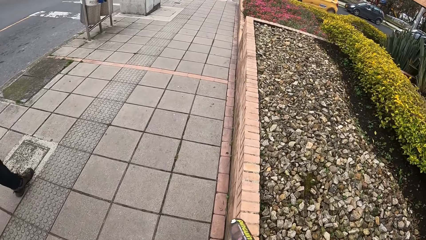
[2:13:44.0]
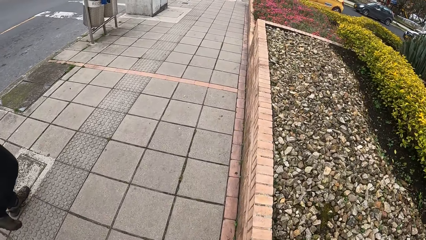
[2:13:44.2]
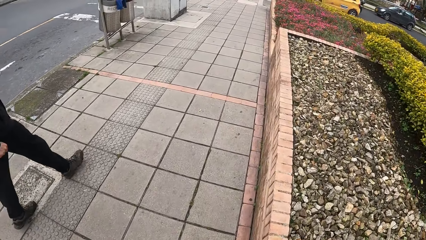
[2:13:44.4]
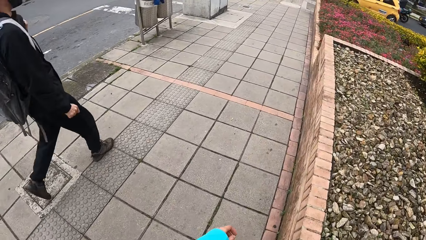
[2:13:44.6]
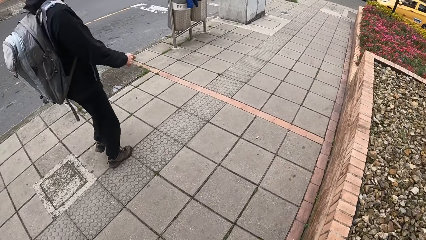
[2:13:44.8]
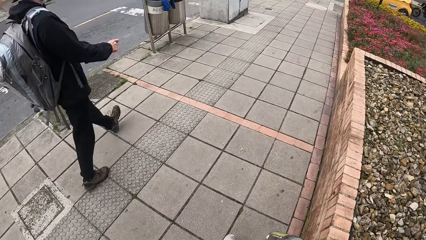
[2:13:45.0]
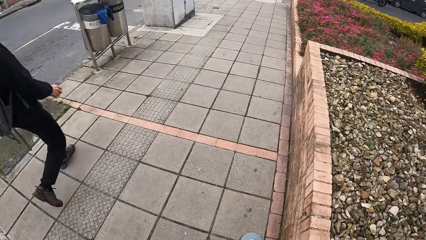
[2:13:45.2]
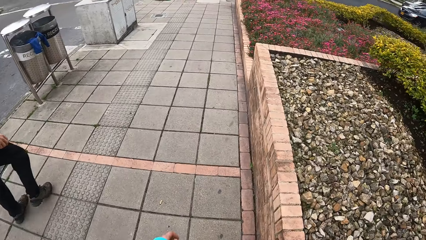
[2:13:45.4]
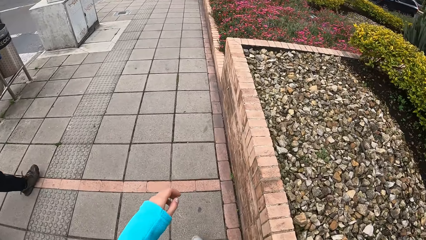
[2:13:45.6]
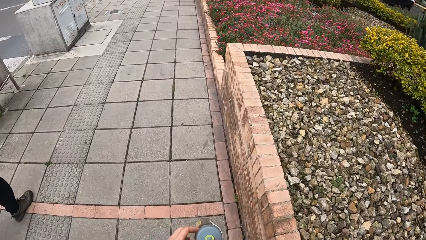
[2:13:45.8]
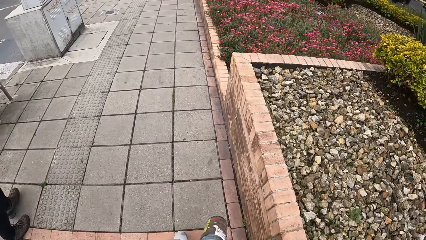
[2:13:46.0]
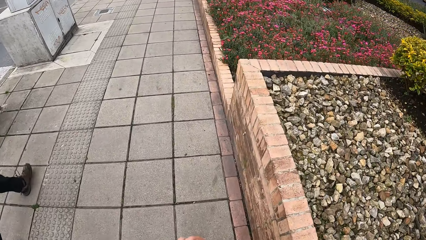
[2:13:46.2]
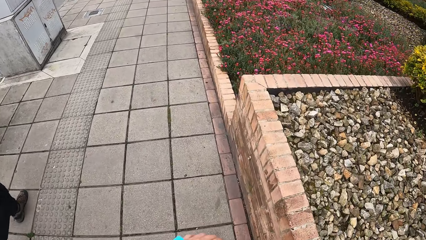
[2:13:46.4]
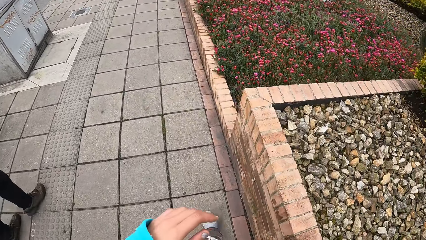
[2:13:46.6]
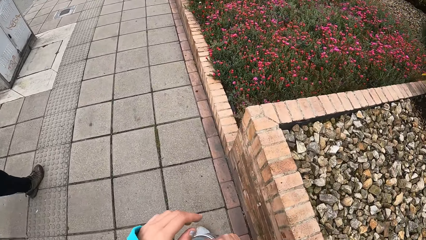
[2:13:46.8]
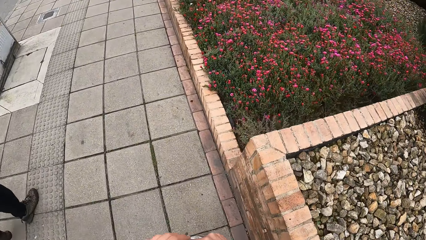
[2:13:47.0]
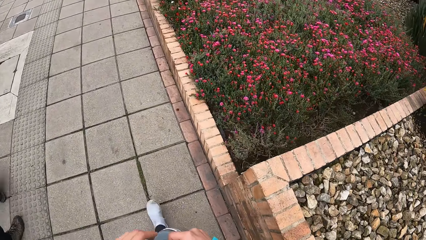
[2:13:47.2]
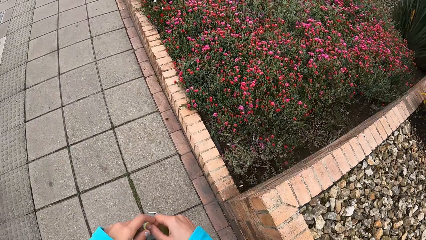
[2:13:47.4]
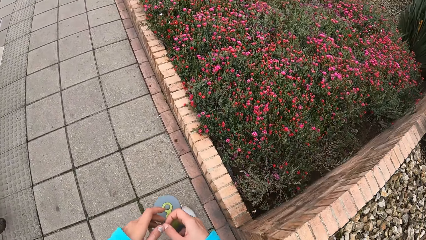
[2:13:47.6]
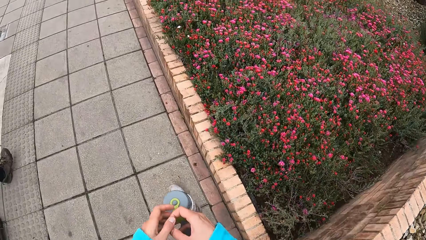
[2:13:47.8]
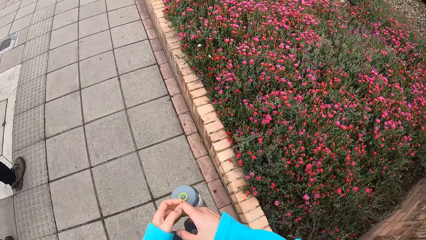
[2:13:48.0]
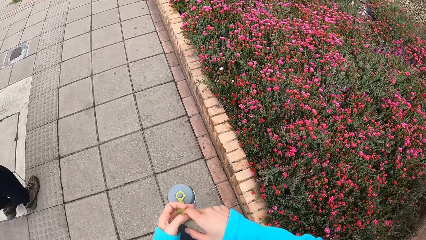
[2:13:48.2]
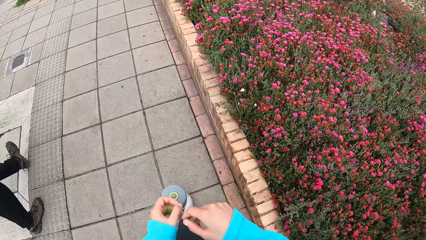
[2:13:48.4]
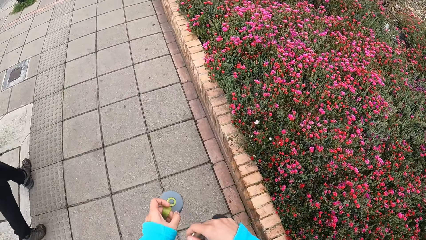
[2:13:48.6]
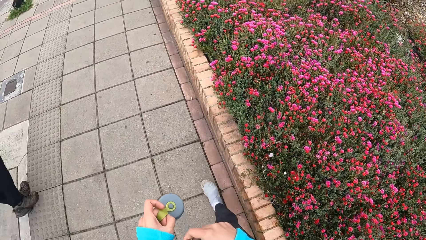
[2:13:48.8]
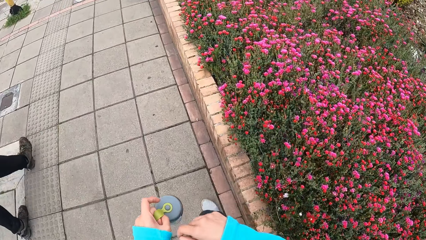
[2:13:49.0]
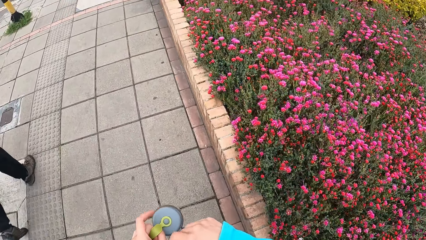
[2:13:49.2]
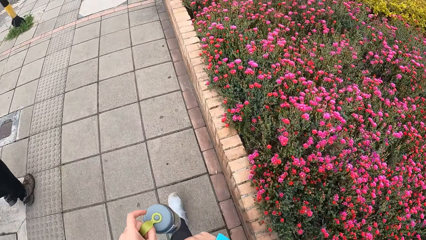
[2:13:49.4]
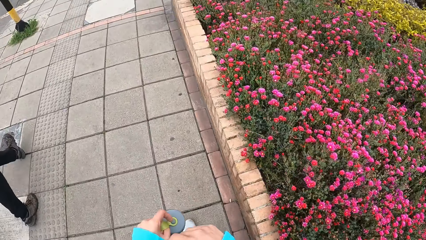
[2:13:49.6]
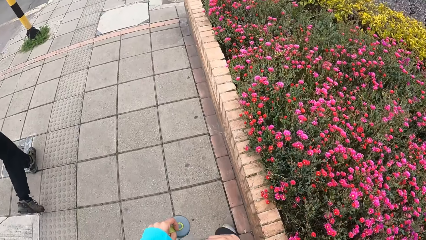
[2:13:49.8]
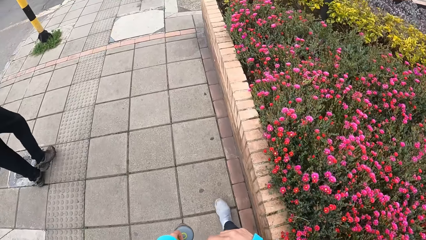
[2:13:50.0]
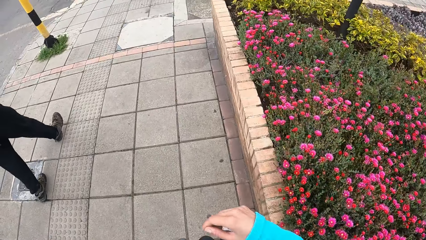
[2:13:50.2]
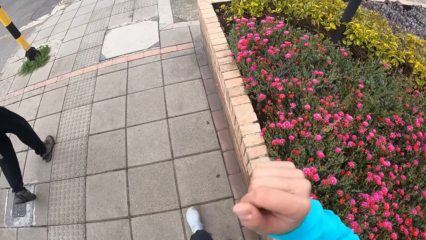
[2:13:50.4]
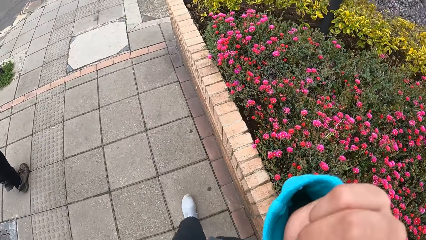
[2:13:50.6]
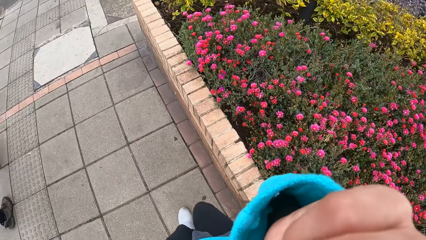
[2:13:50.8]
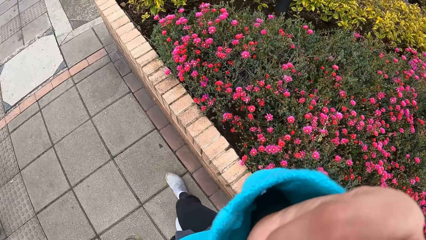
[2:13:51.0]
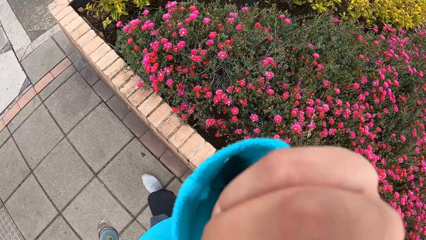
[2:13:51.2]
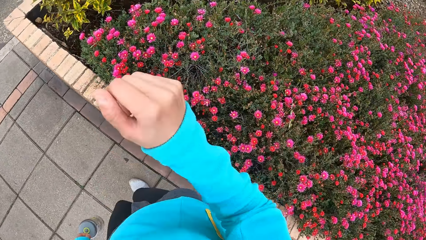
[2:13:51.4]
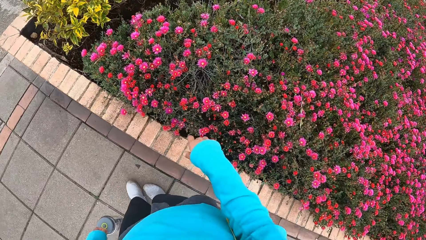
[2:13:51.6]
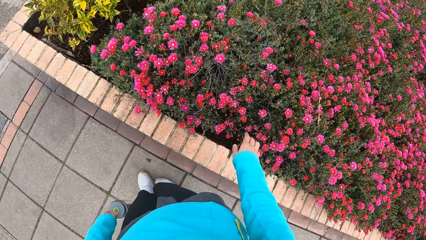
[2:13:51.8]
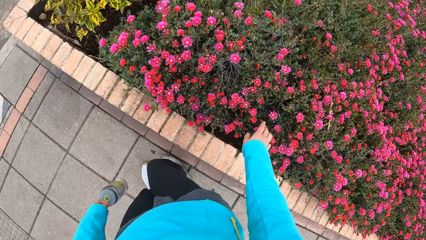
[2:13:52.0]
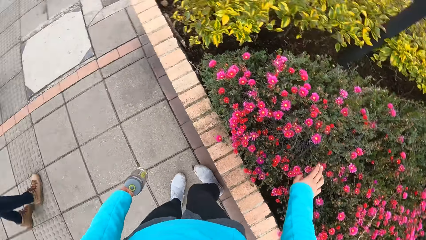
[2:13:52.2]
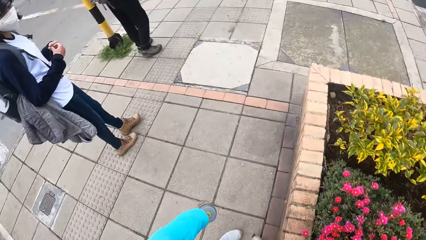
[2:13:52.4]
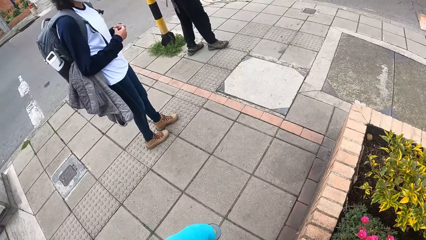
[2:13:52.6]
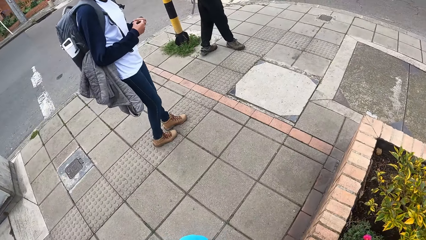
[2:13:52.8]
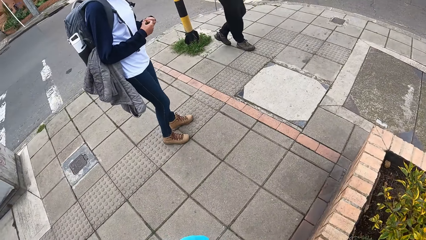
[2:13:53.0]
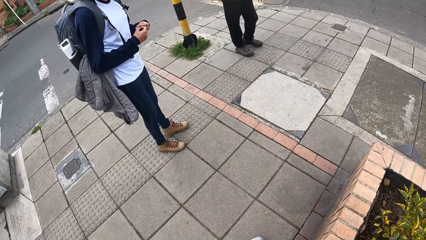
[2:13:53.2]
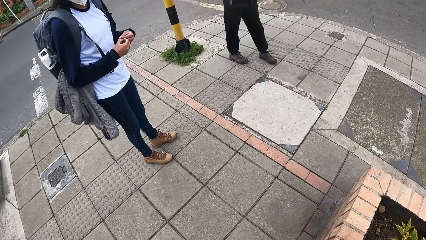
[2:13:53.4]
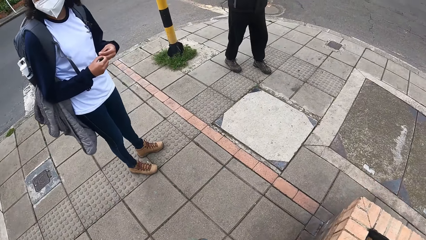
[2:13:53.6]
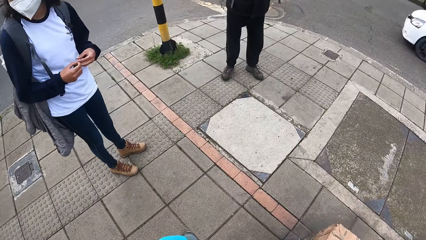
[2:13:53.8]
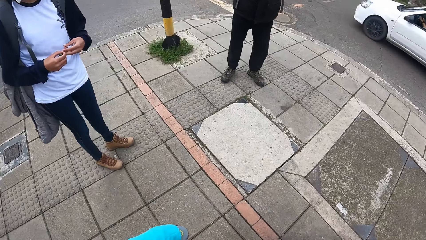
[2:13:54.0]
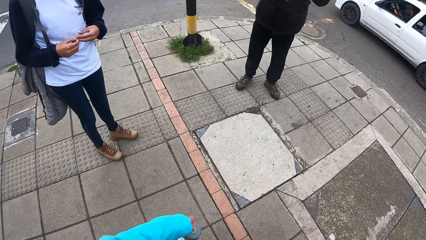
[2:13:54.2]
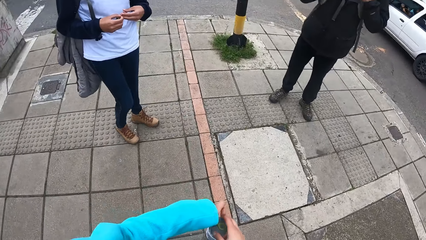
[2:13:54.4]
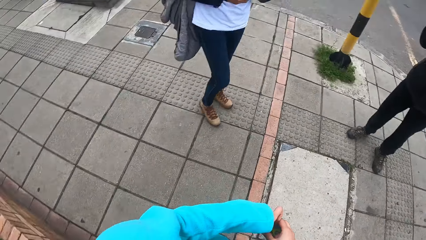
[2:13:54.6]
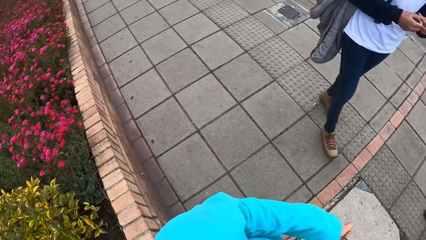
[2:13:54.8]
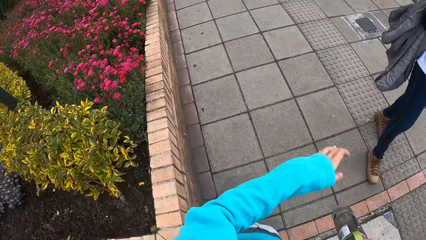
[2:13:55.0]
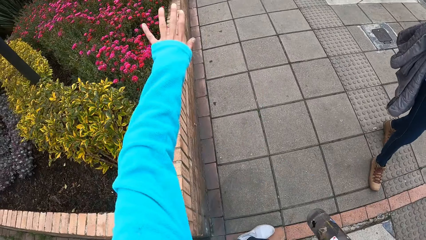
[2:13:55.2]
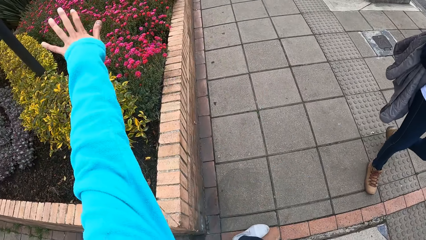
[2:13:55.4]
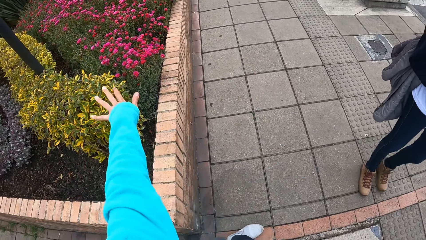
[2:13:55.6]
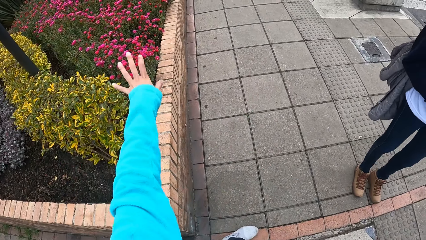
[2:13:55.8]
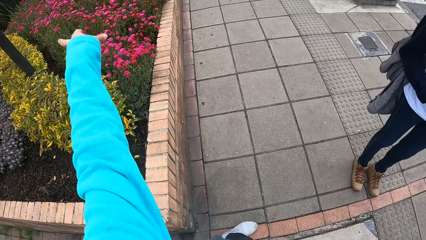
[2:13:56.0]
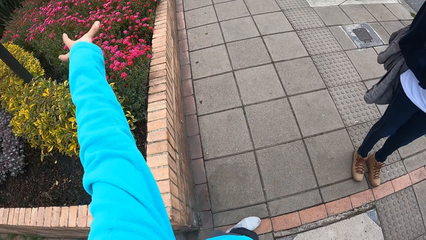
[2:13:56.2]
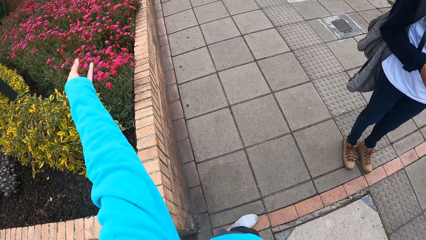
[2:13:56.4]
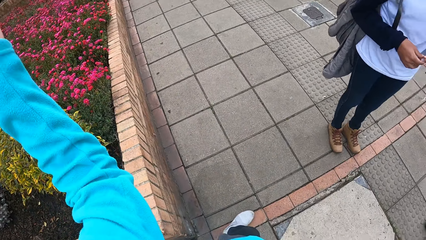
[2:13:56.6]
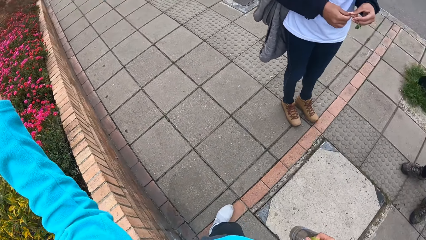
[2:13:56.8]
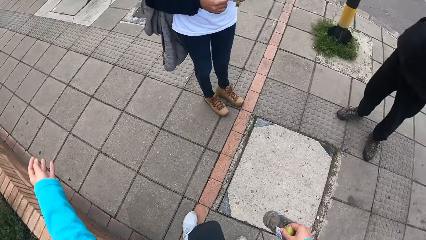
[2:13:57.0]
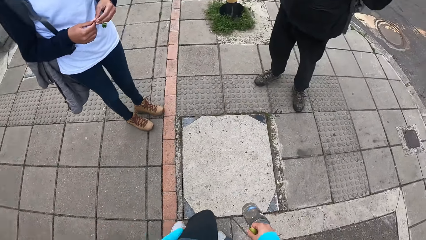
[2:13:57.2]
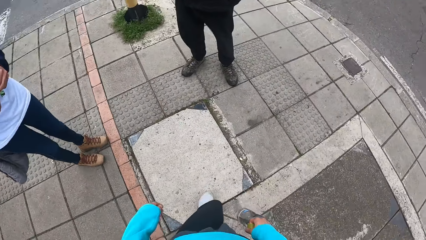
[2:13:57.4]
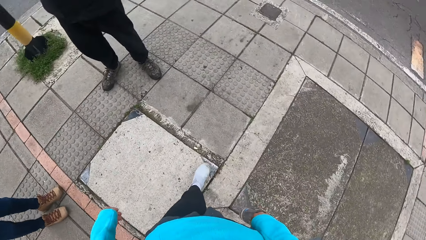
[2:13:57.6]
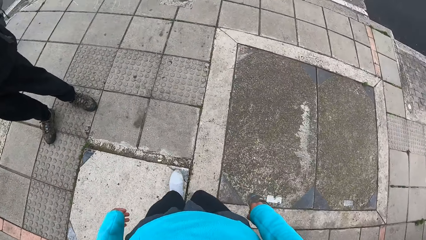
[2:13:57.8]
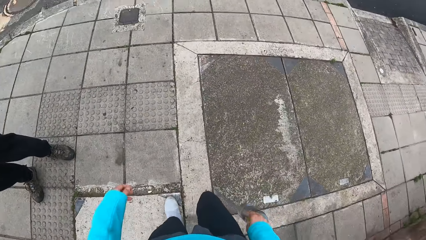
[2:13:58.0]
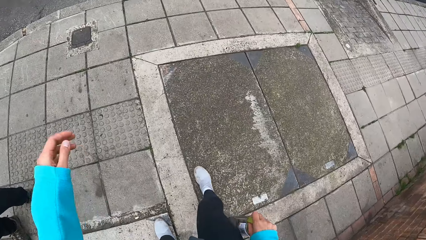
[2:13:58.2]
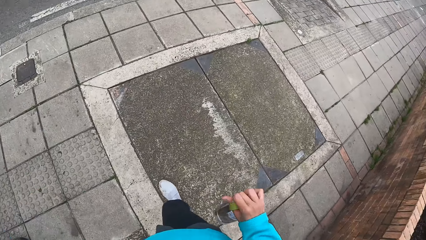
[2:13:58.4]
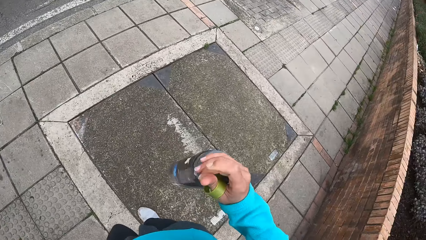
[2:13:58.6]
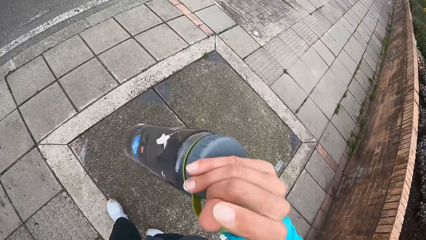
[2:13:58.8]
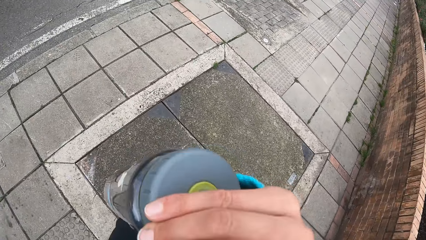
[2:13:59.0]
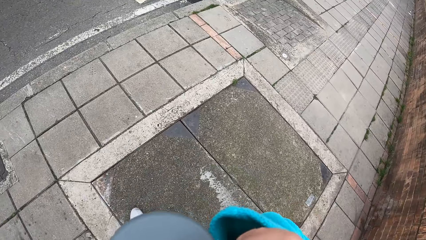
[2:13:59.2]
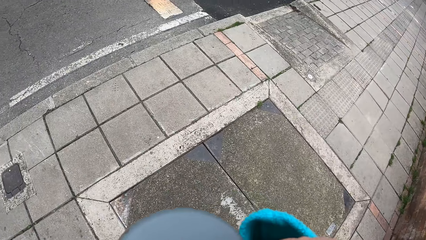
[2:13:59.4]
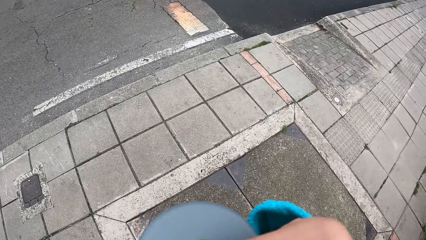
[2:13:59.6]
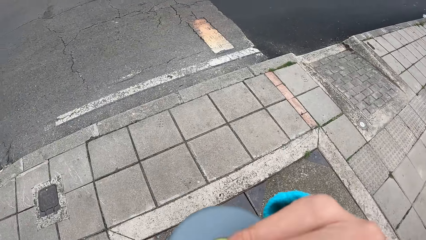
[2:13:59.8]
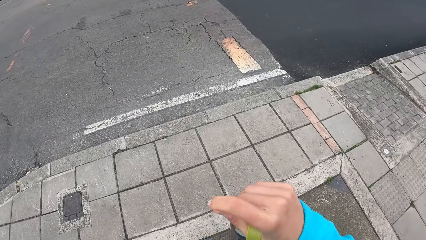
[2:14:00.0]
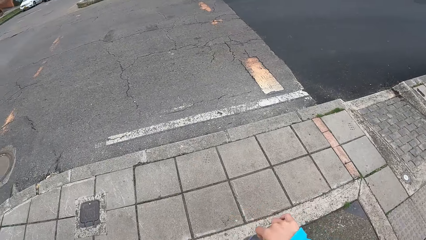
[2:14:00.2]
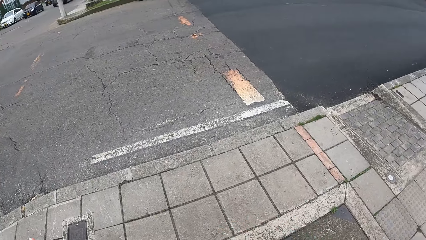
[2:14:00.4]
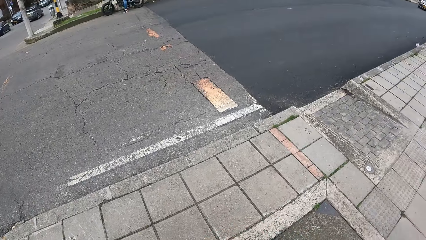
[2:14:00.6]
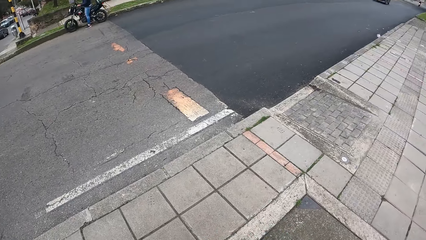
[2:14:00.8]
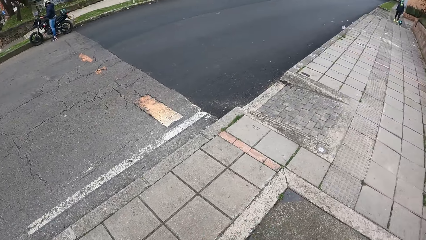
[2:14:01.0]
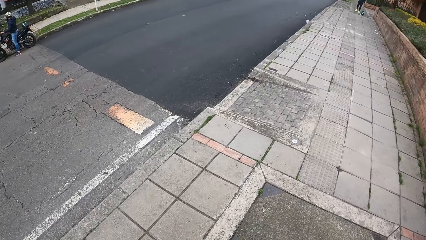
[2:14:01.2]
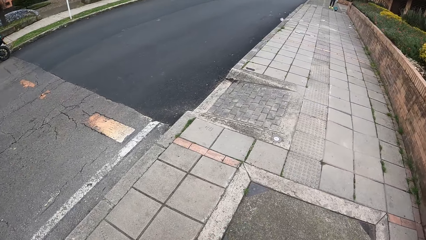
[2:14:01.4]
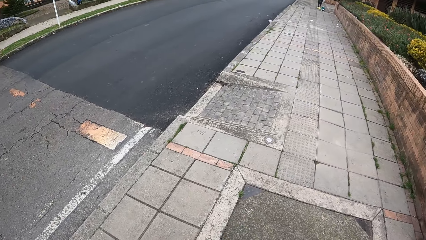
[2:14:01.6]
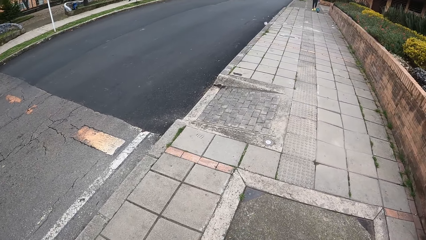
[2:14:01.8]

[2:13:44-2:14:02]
The camera wearer takes the water bottle with the left hand. She carries the water bottle on the left hand. She touches her face with her right hand. She adjusts the camera on the head. She touches the flower with the right hand. She talks to a woman and a man. She adjusts the camera on the head.
